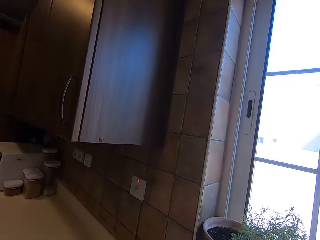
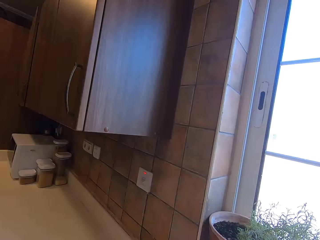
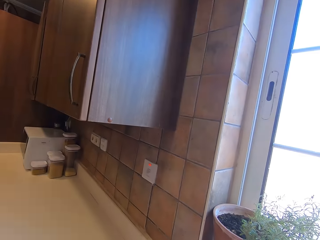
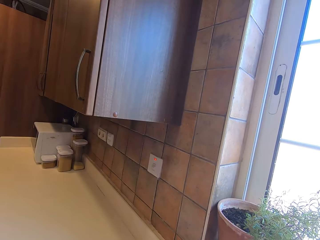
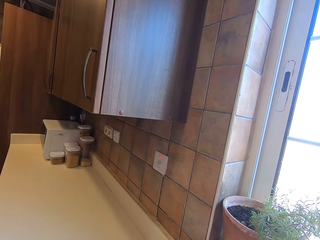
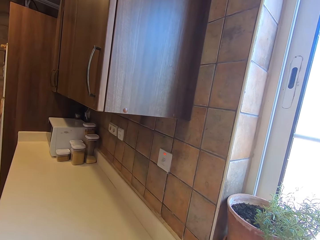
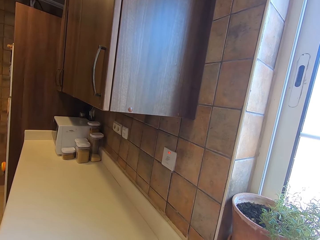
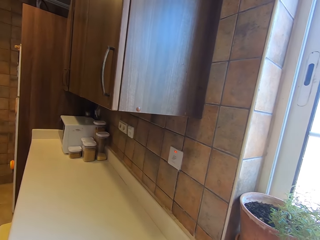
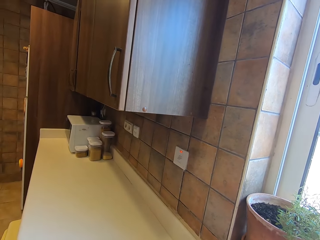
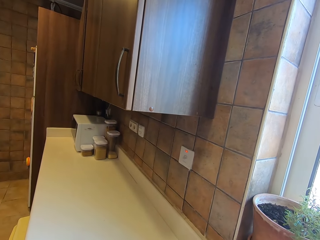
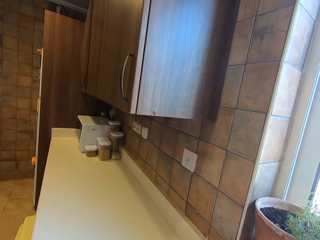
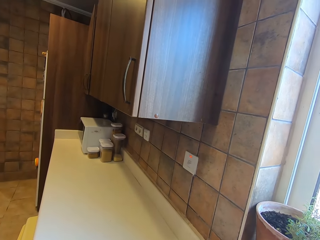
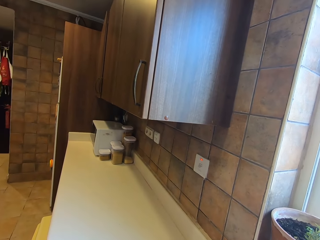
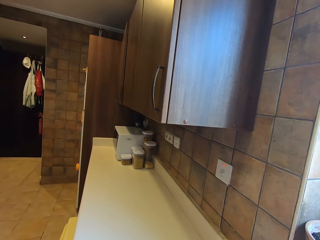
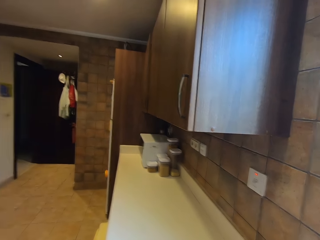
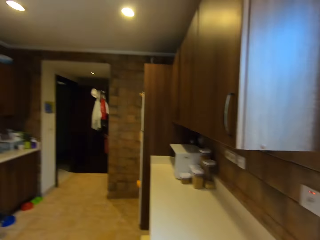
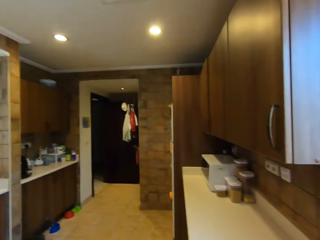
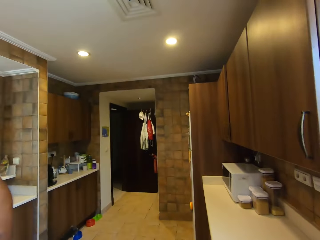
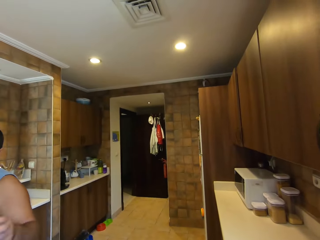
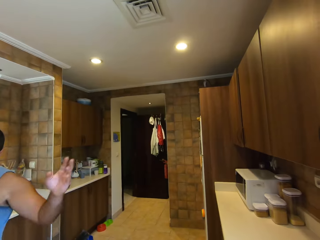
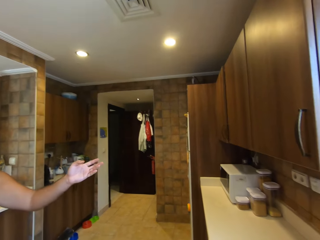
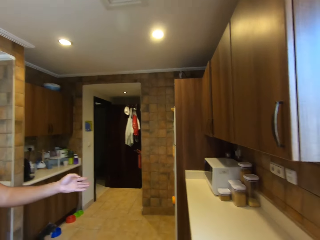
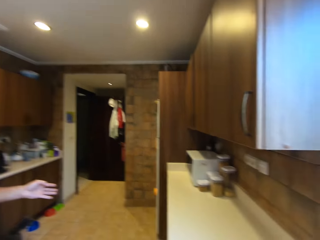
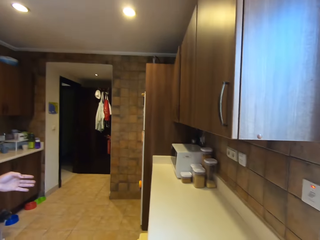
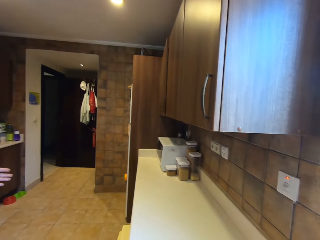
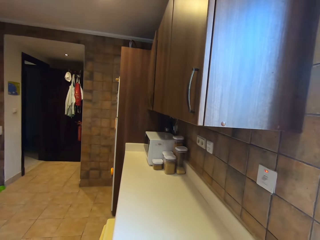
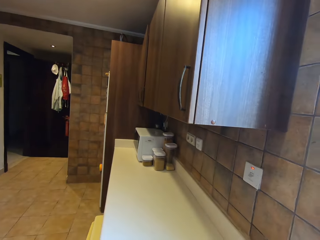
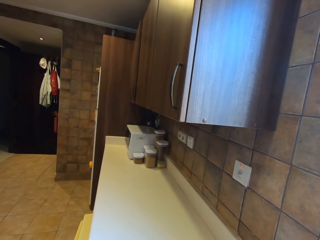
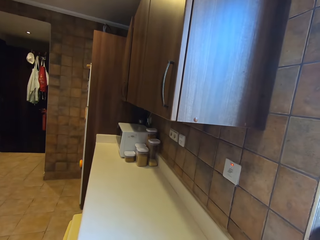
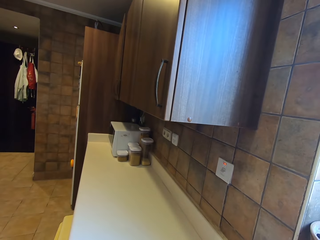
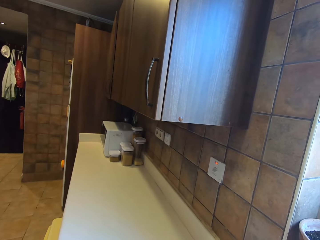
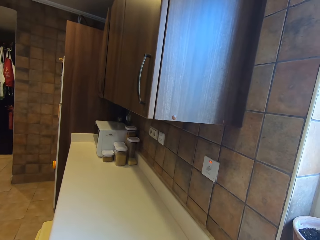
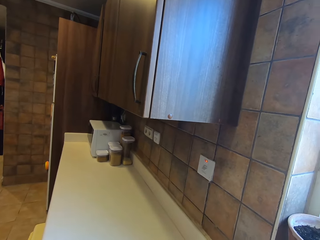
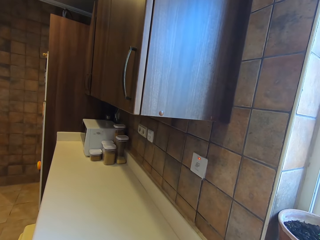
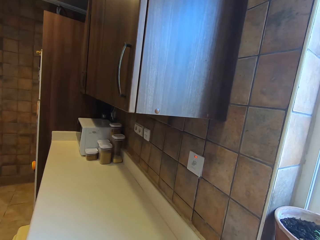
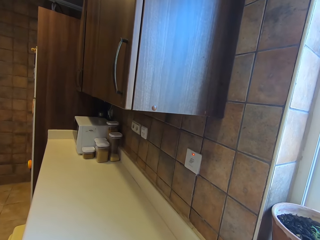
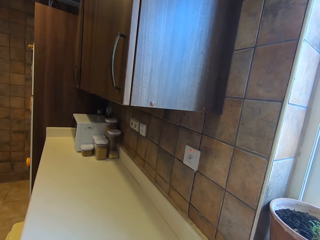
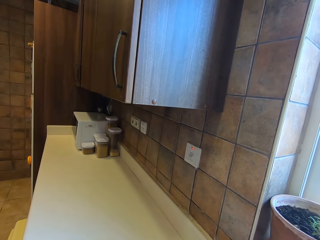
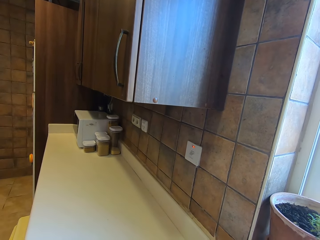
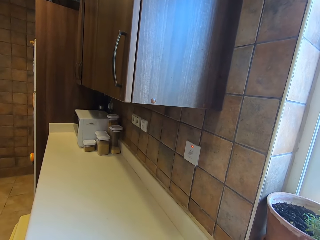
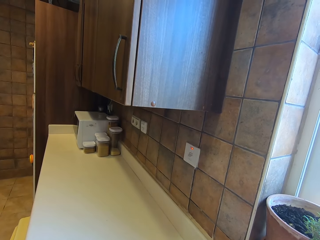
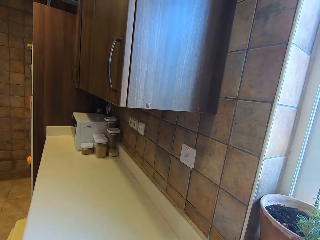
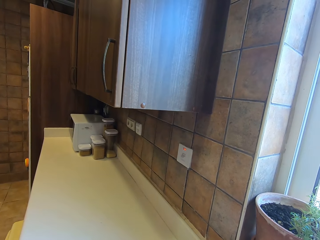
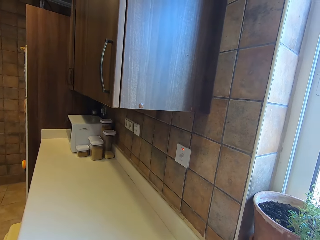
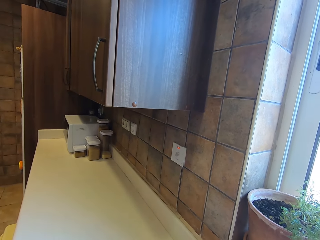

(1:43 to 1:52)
The camera wearer washes the hands. A man moves his hand.

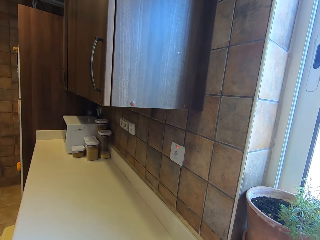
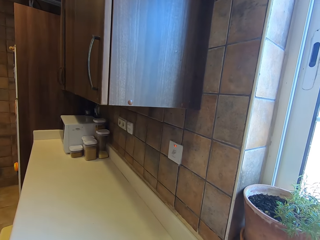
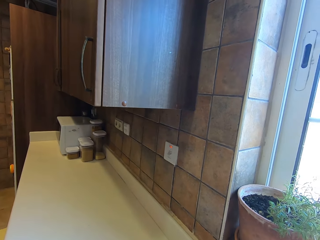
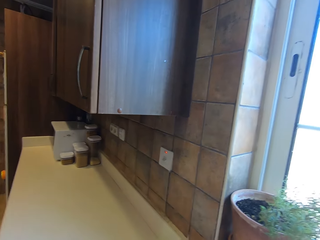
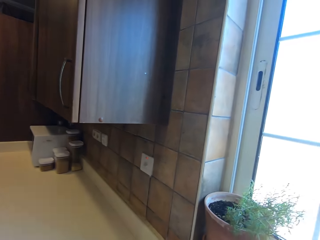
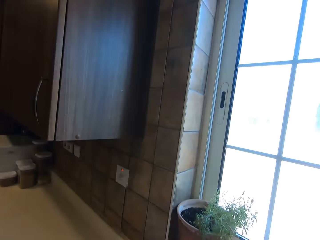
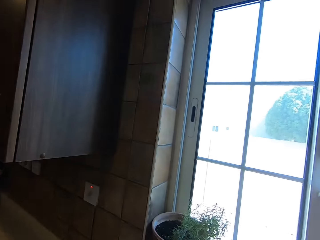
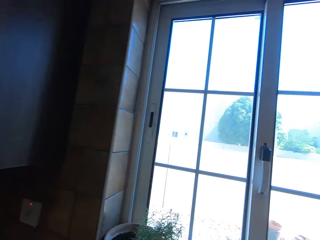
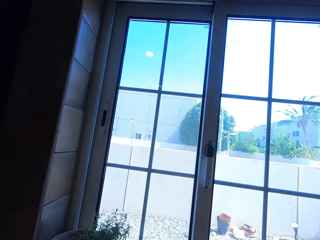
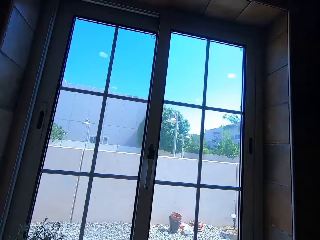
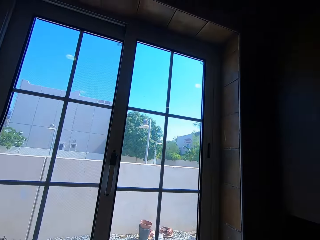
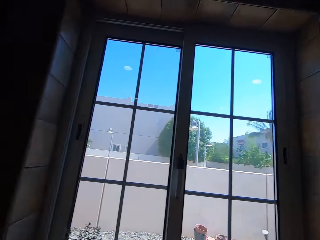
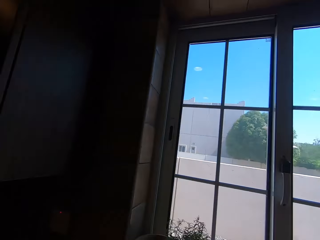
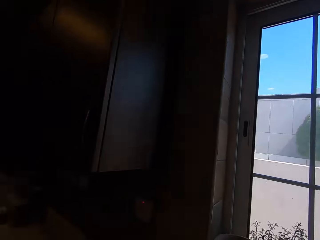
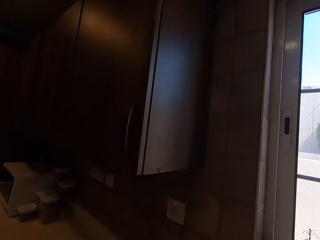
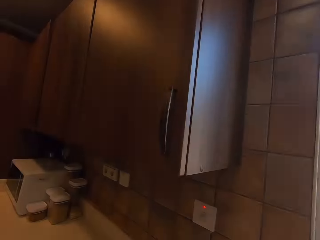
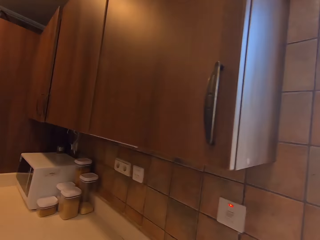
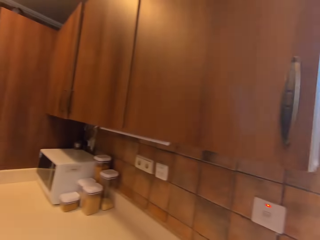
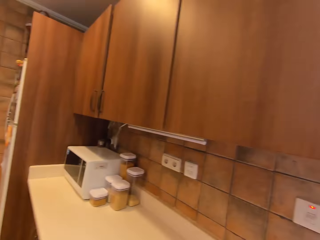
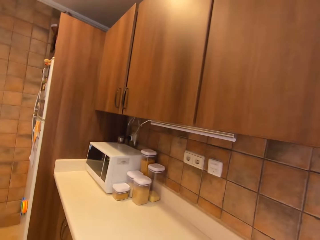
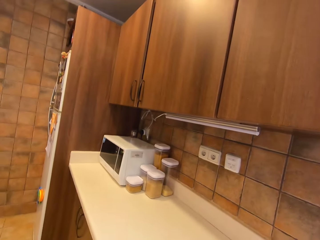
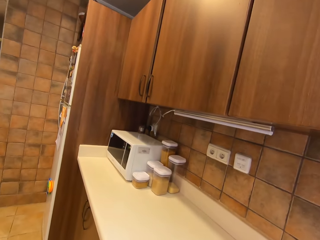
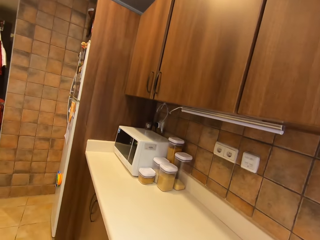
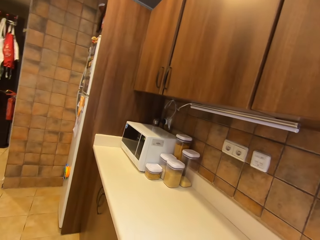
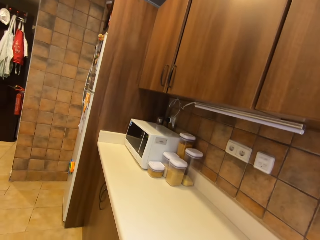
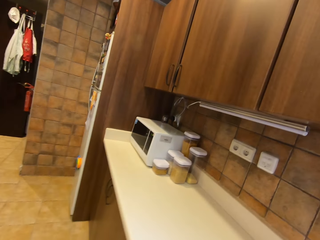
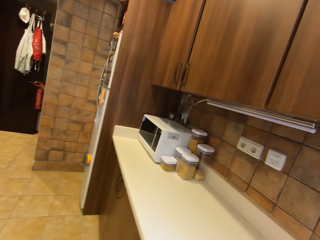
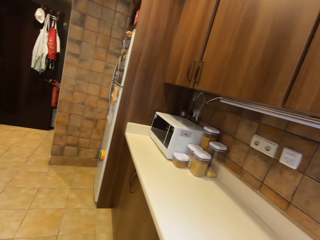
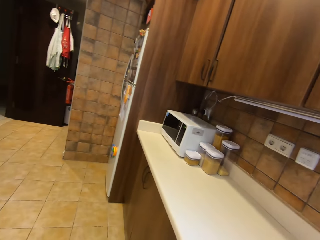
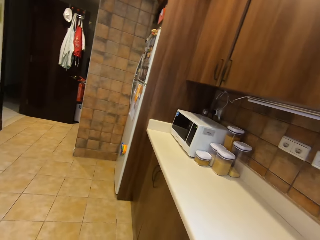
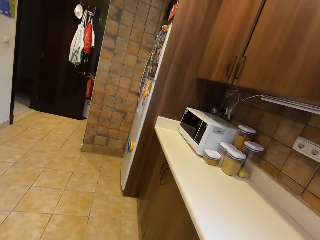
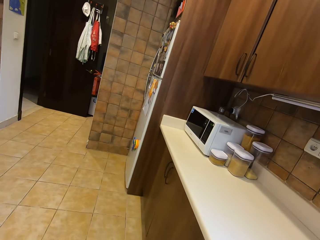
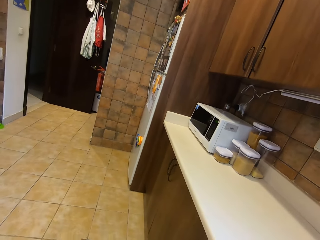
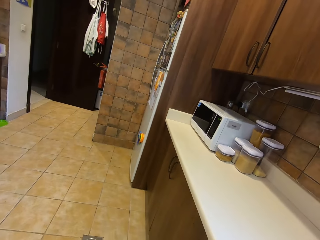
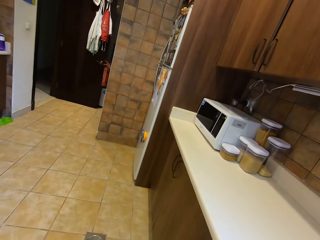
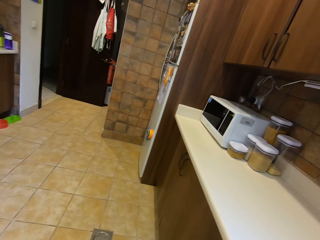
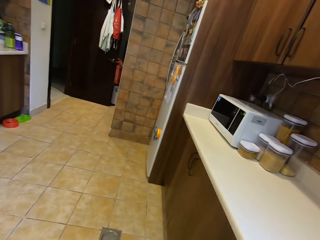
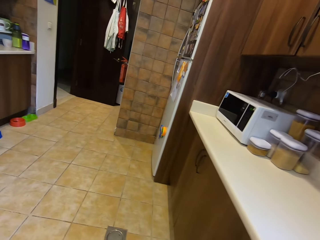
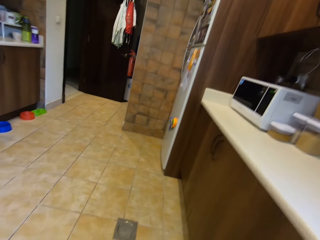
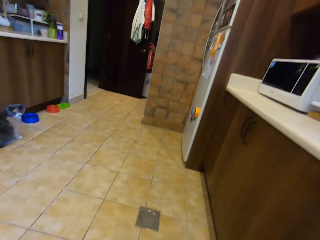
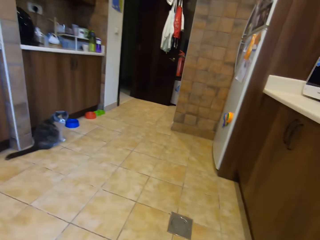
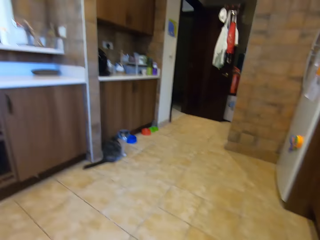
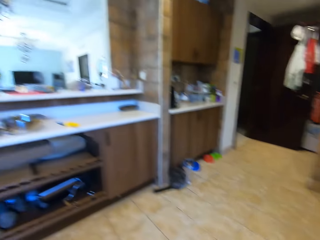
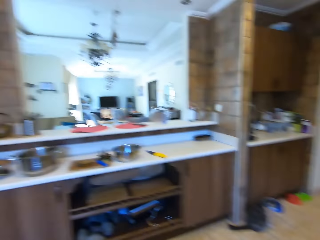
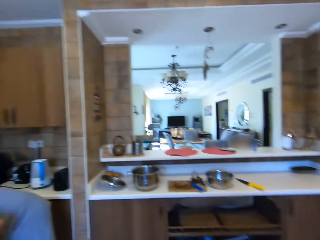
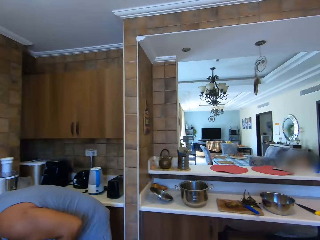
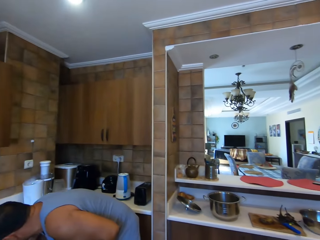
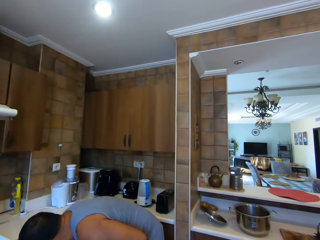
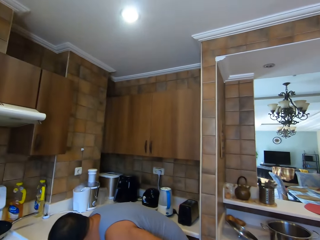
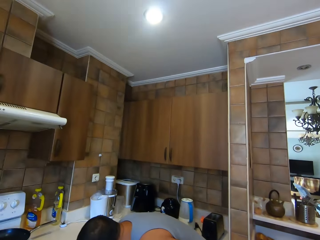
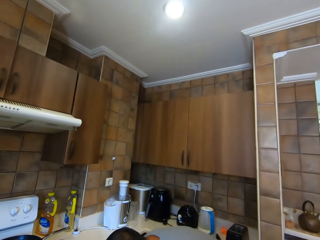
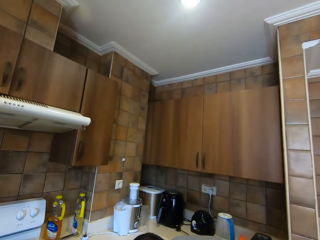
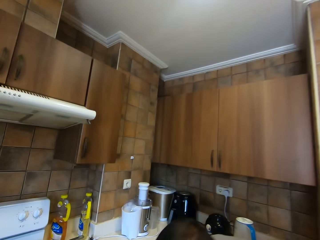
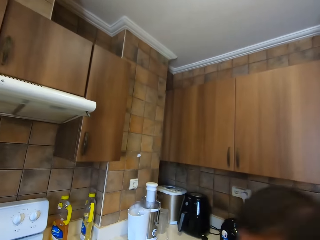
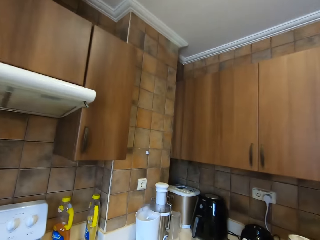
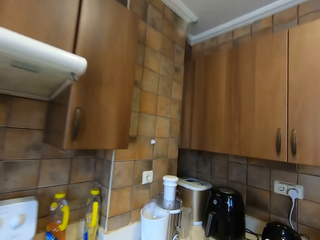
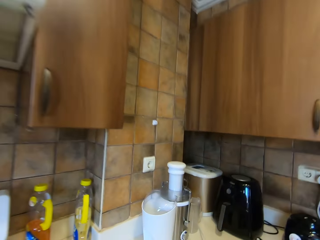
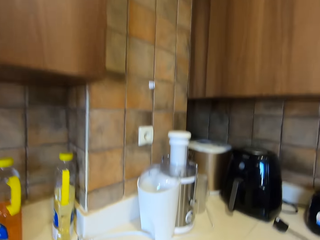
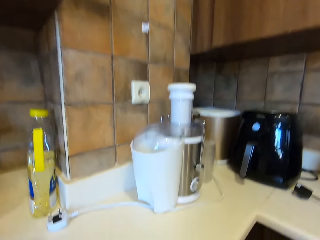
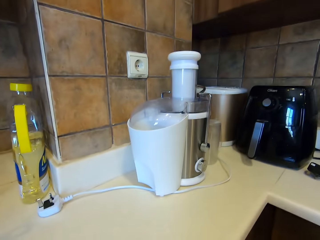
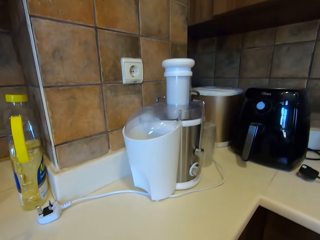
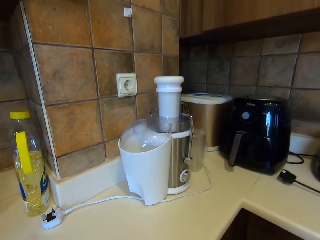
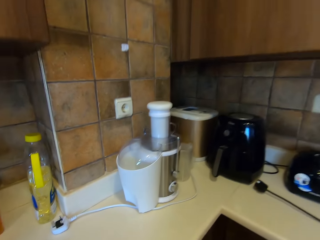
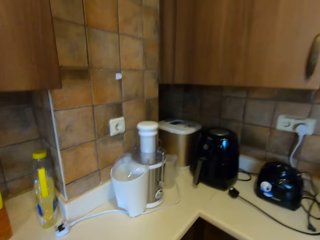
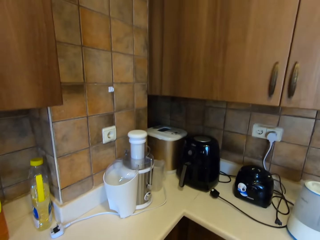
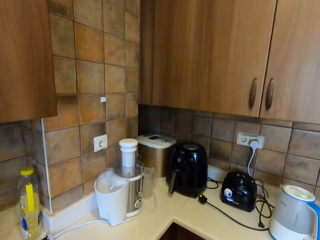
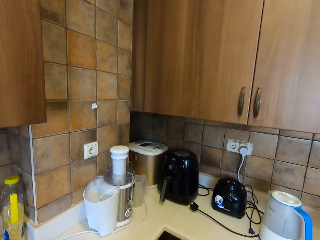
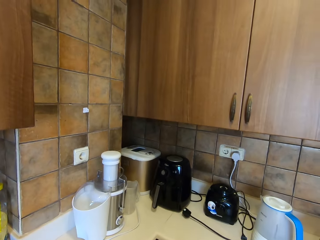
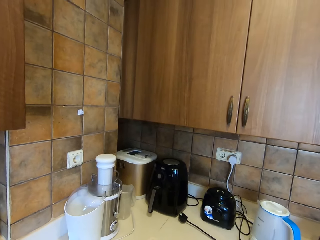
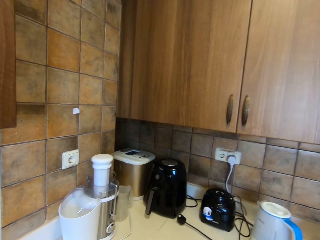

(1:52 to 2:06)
The camera wearer converses to the man. They move beside the surface. They walk in the kitchen. The man talks to the camera wearer.
